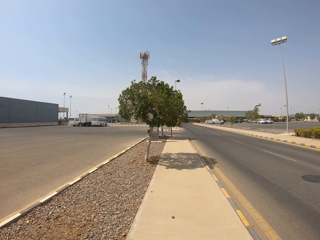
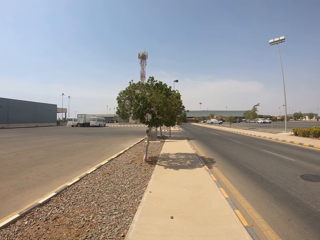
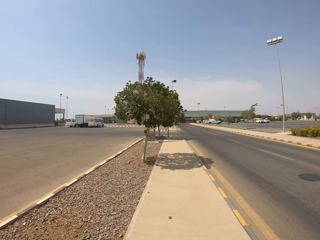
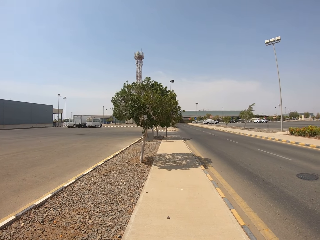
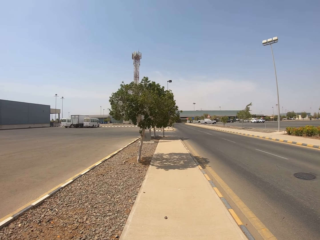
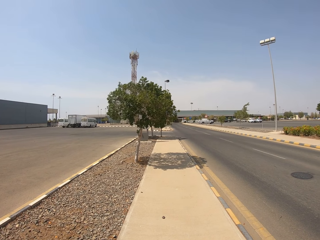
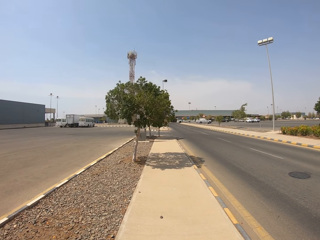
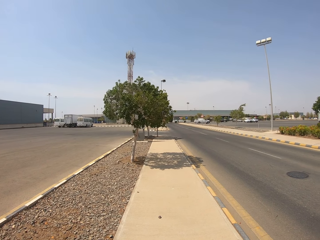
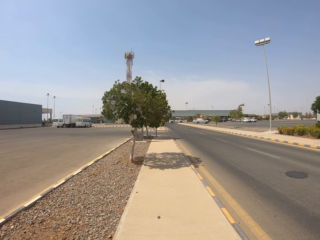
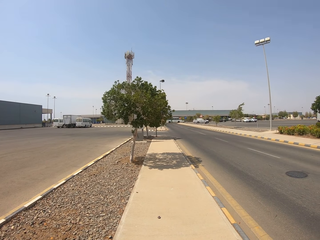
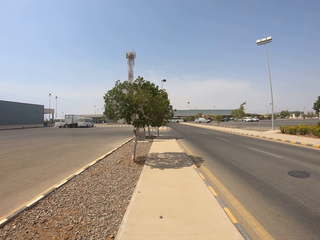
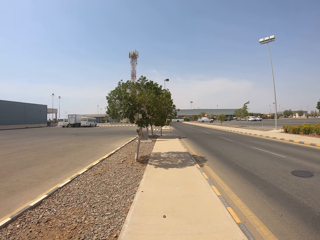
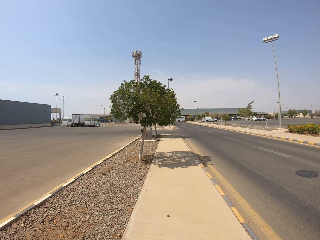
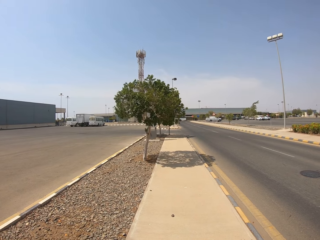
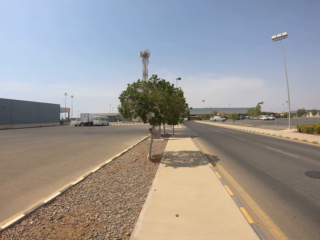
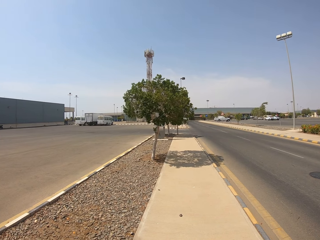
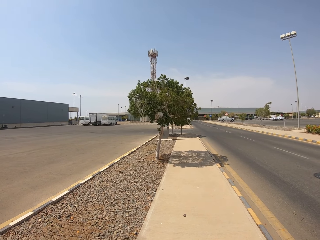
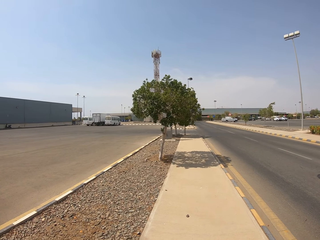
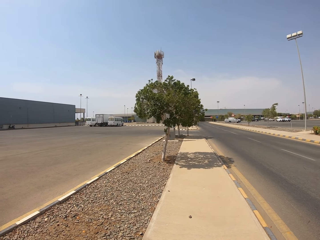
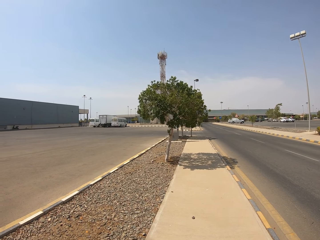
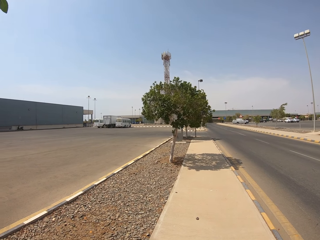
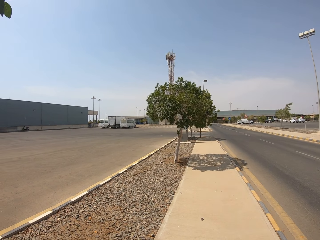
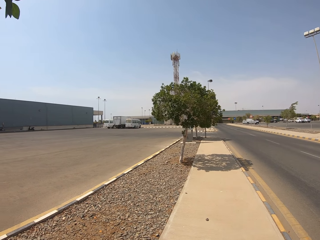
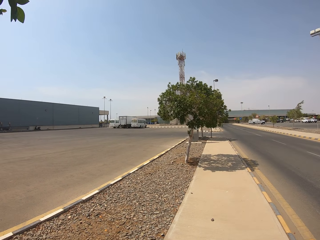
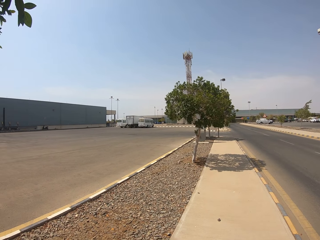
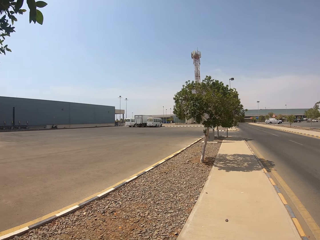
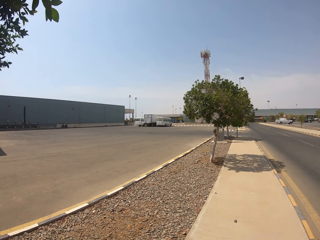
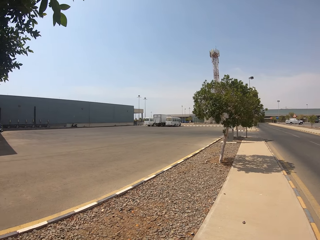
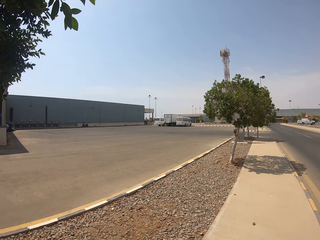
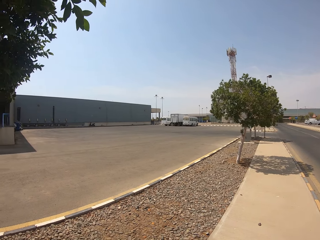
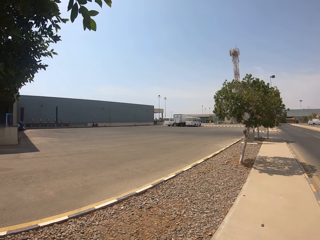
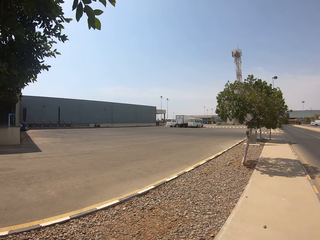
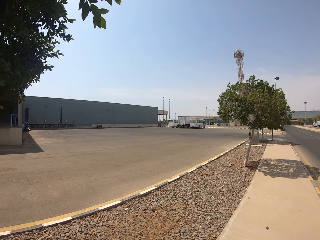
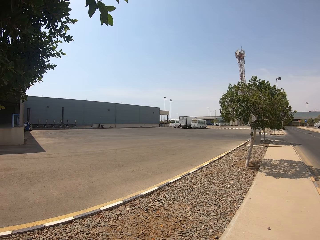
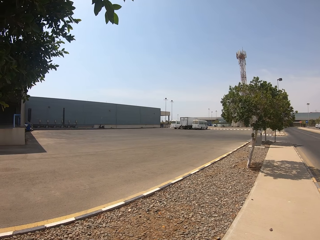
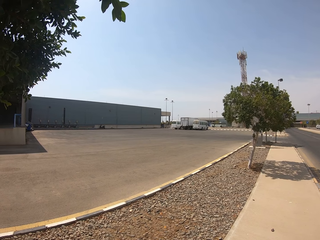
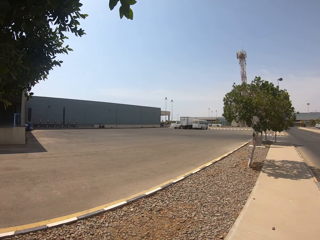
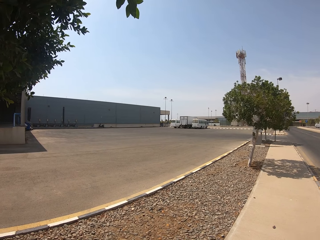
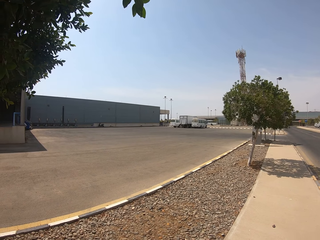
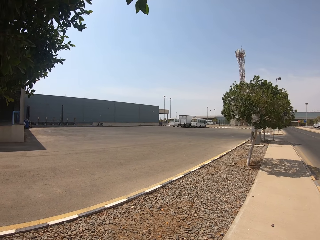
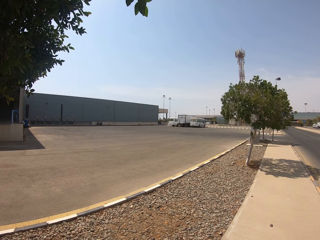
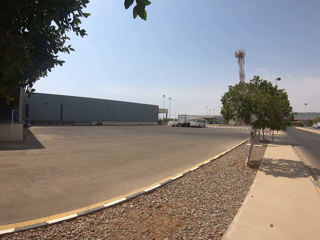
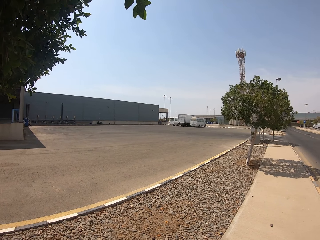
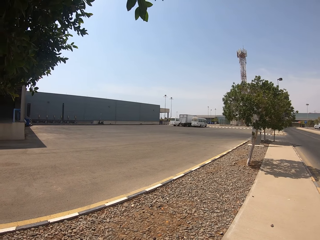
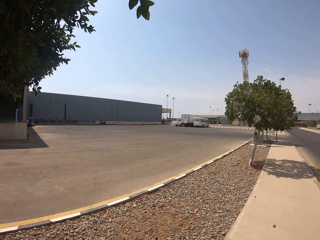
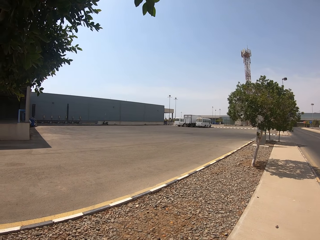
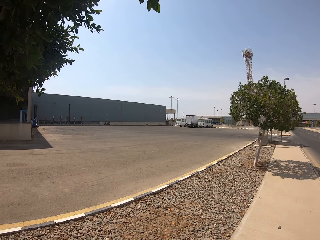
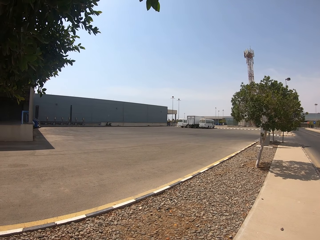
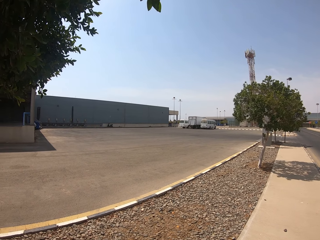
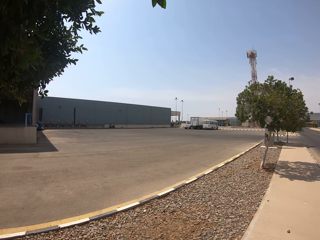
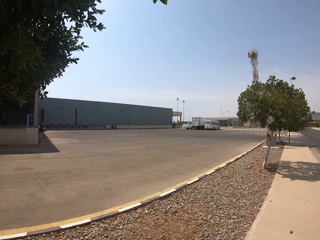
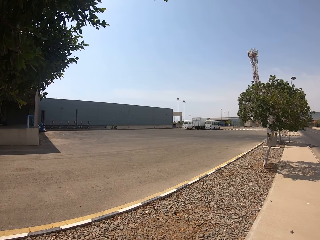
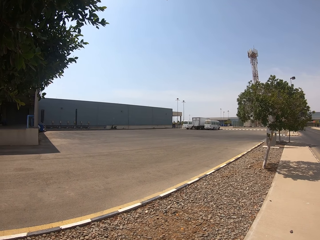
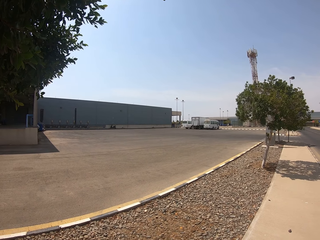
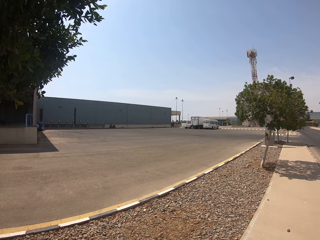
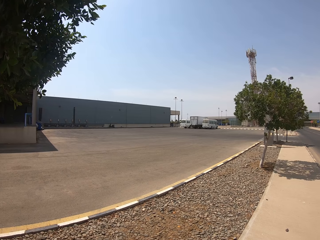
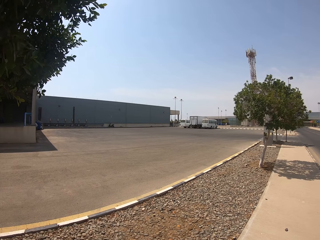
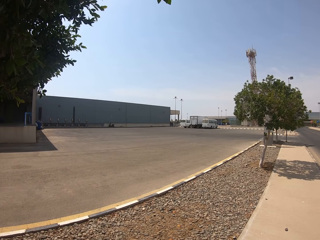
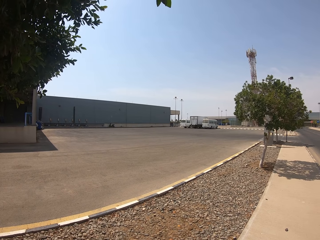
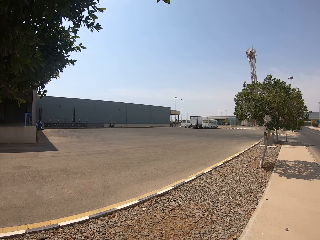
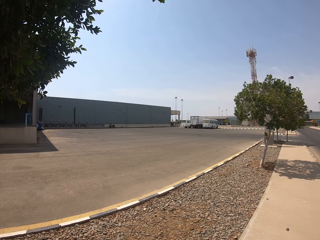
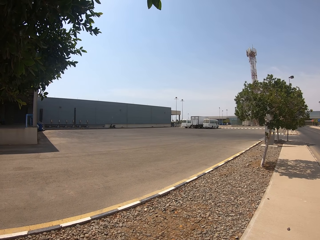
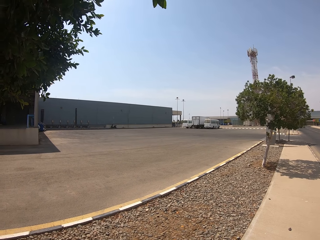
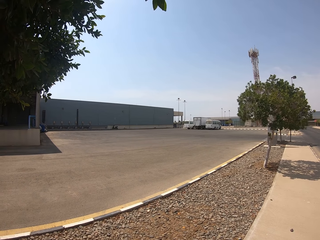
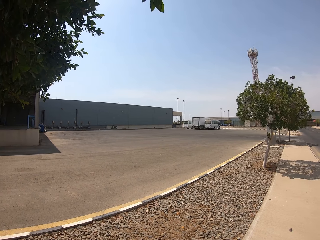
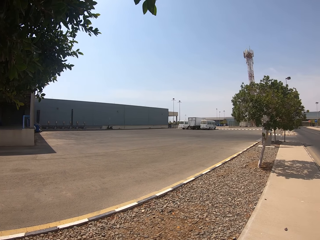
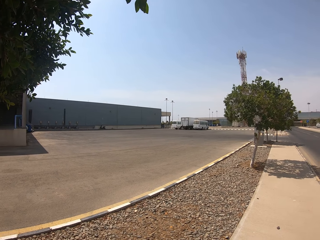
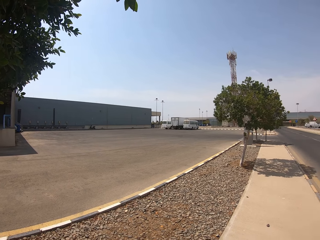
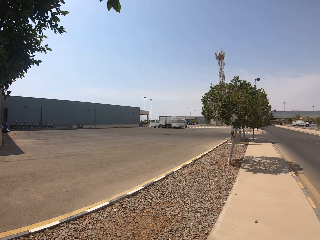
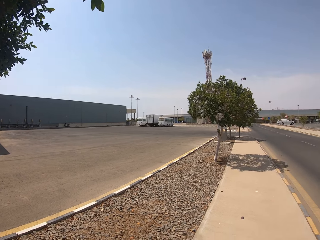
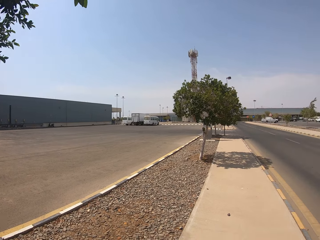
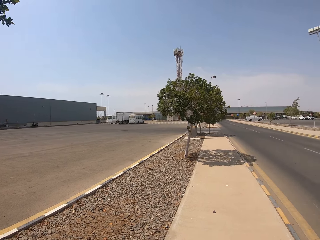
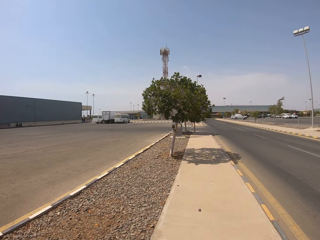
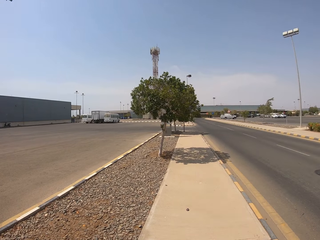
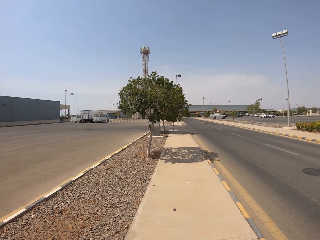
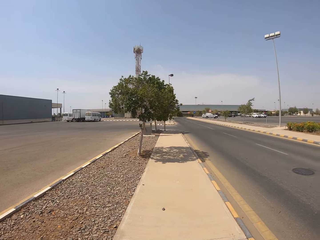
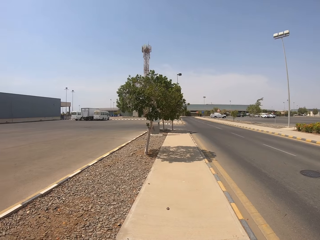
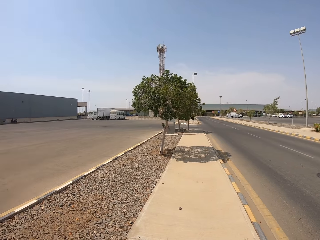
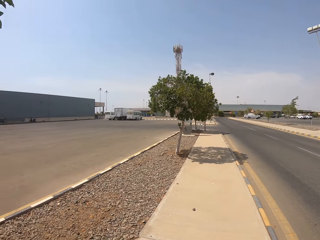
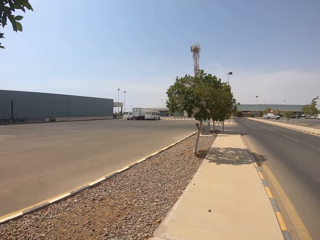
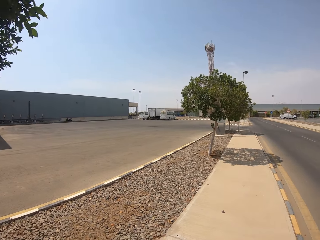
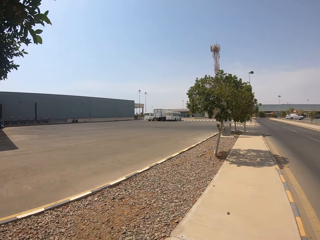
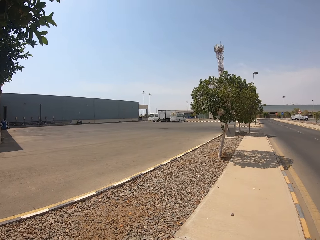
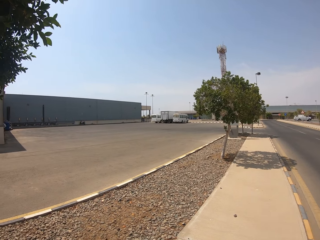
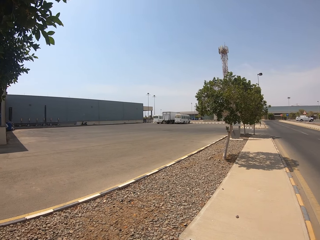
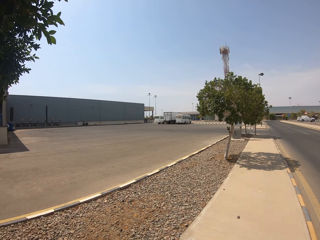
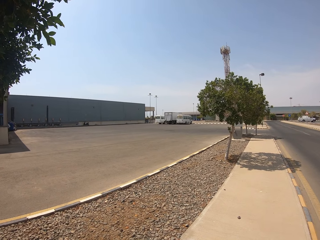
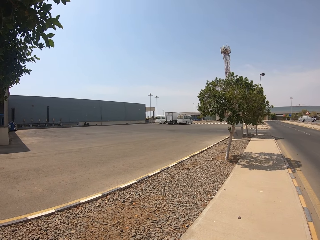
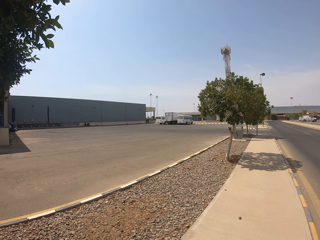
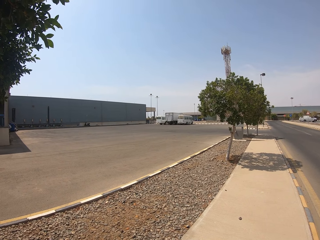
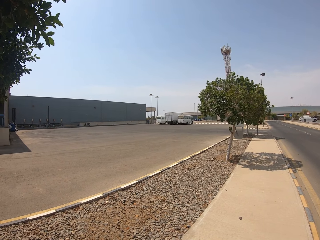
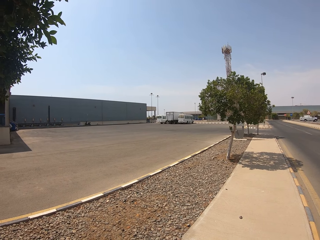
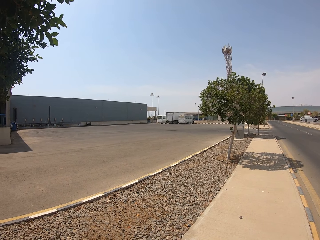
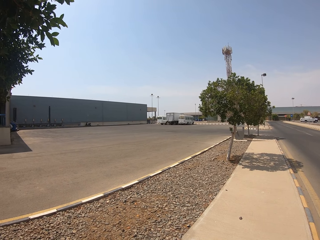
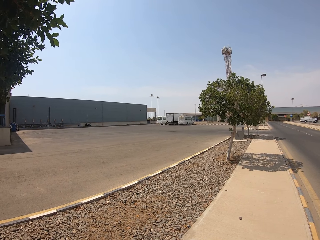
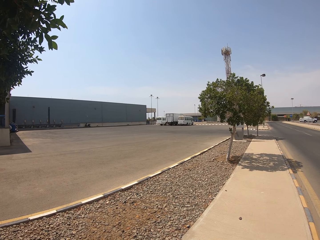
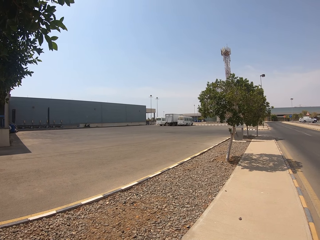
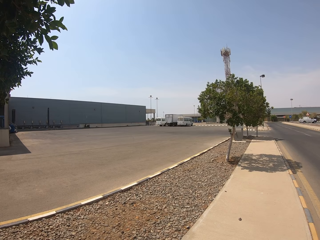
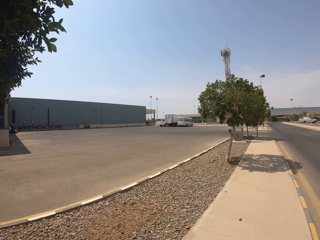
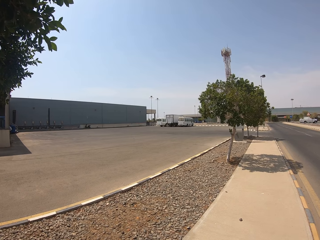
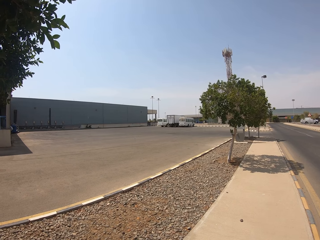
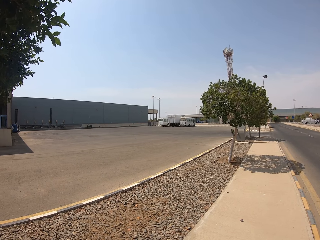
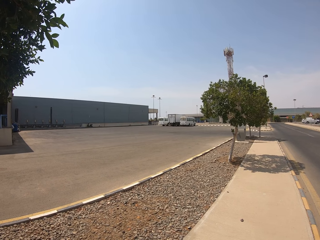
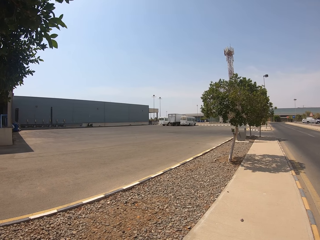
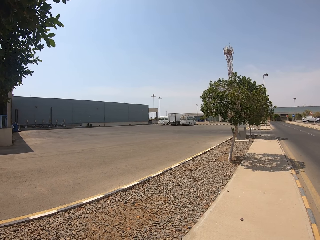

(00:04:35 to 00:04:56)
The camera wearer looks at the bus. They look straight.
